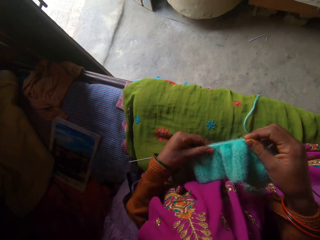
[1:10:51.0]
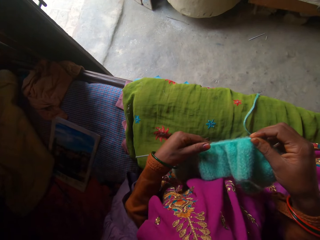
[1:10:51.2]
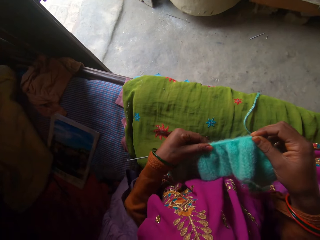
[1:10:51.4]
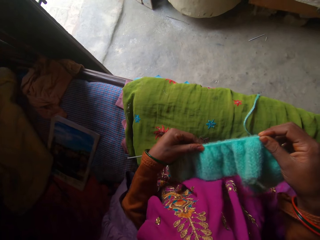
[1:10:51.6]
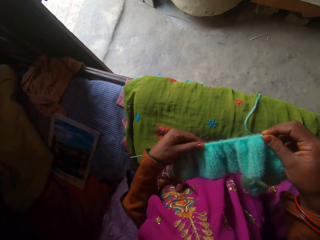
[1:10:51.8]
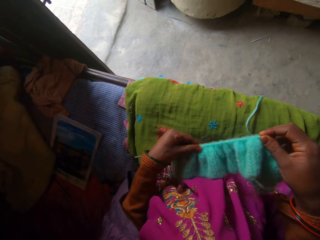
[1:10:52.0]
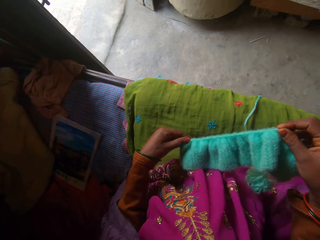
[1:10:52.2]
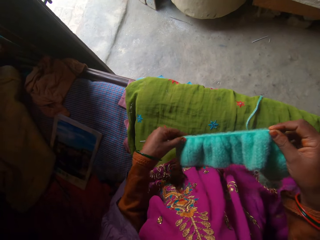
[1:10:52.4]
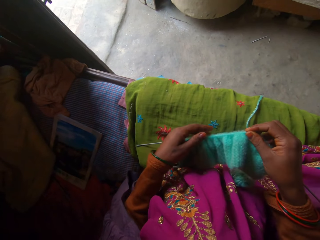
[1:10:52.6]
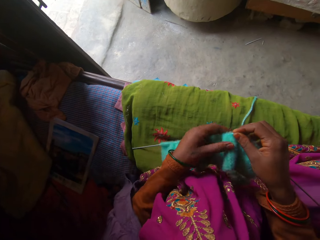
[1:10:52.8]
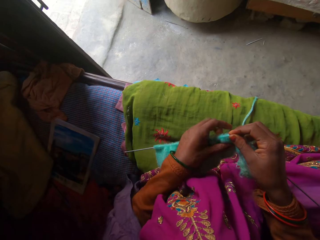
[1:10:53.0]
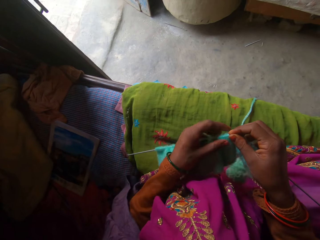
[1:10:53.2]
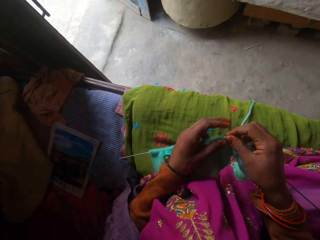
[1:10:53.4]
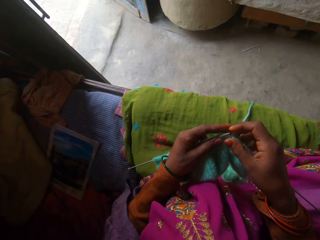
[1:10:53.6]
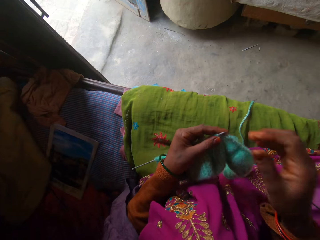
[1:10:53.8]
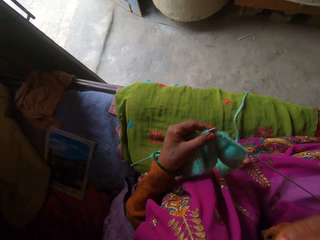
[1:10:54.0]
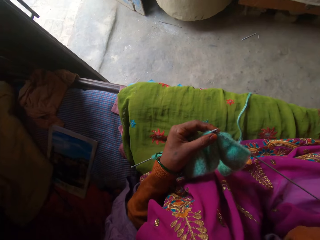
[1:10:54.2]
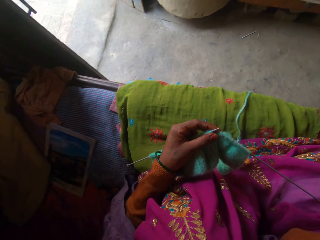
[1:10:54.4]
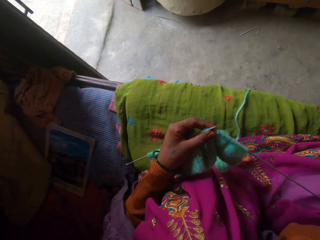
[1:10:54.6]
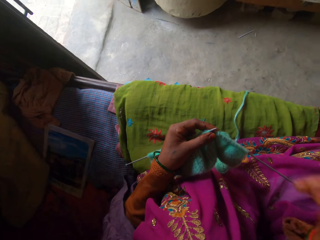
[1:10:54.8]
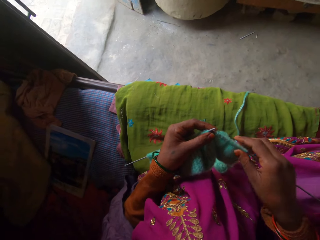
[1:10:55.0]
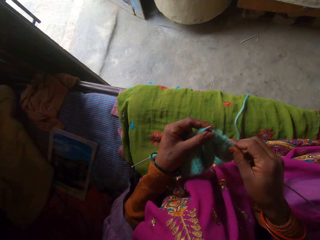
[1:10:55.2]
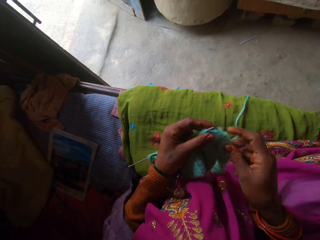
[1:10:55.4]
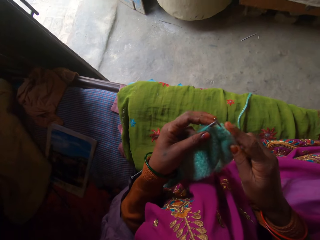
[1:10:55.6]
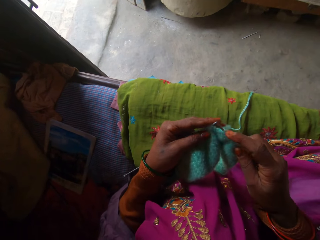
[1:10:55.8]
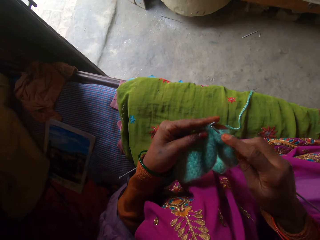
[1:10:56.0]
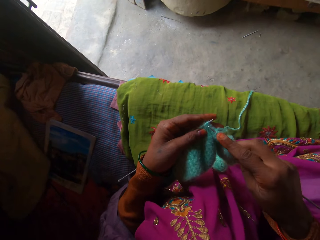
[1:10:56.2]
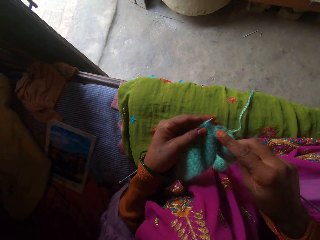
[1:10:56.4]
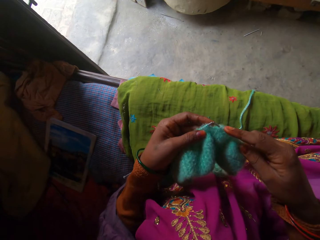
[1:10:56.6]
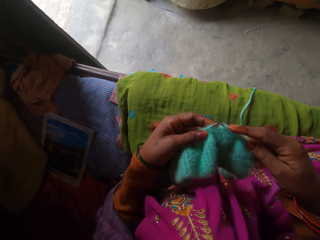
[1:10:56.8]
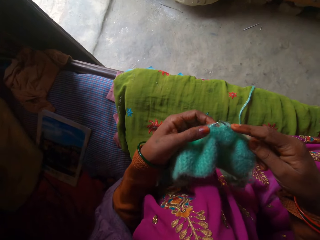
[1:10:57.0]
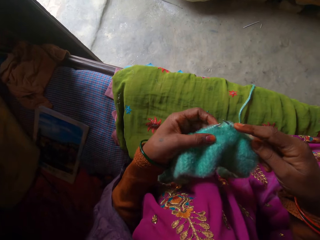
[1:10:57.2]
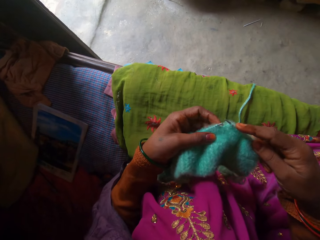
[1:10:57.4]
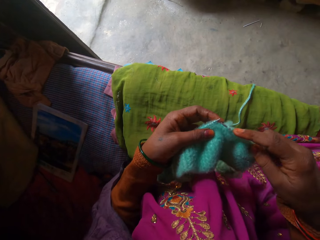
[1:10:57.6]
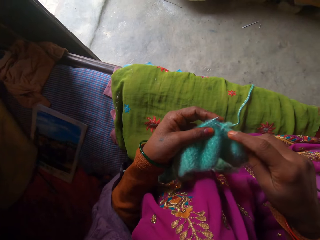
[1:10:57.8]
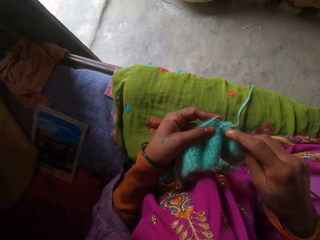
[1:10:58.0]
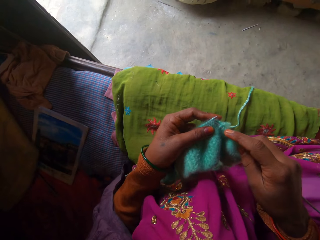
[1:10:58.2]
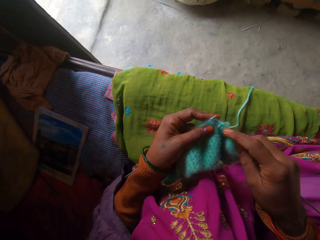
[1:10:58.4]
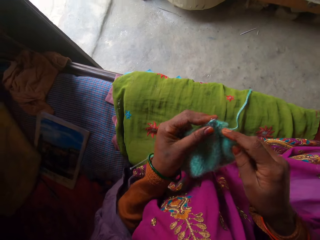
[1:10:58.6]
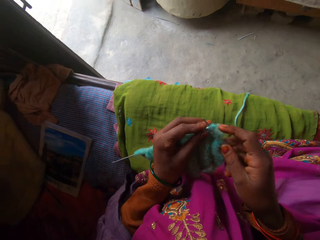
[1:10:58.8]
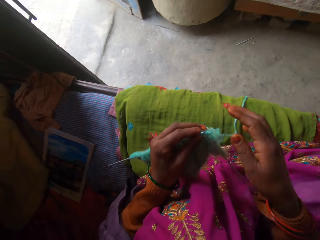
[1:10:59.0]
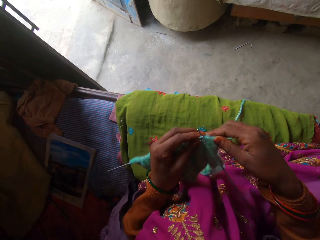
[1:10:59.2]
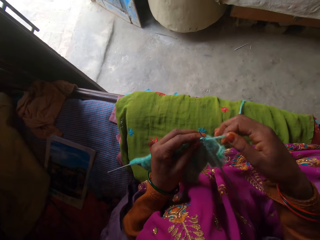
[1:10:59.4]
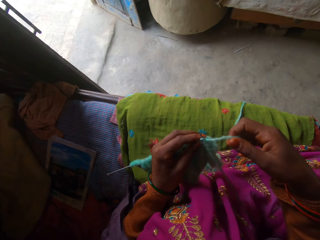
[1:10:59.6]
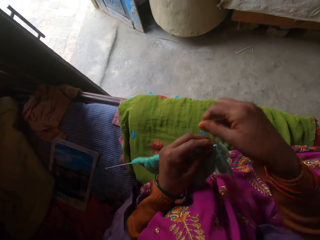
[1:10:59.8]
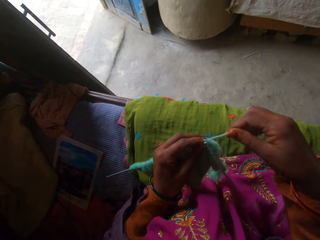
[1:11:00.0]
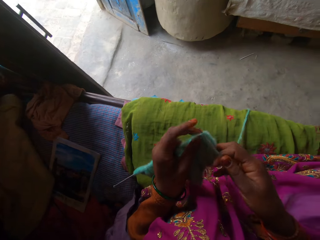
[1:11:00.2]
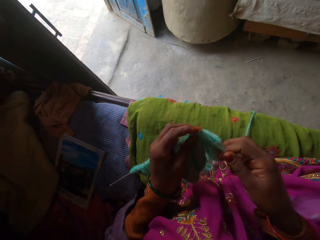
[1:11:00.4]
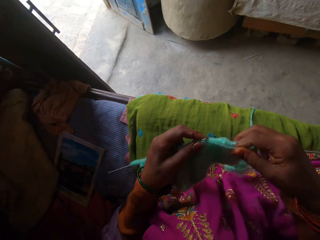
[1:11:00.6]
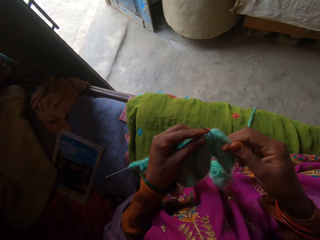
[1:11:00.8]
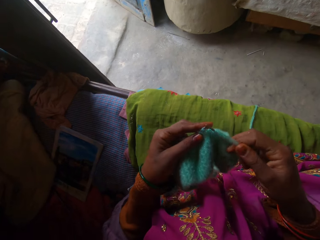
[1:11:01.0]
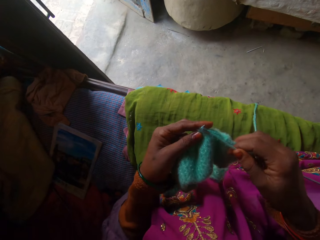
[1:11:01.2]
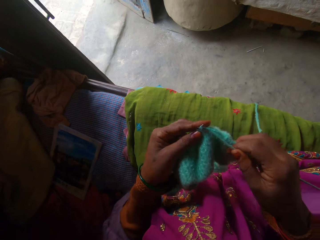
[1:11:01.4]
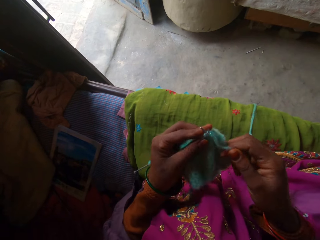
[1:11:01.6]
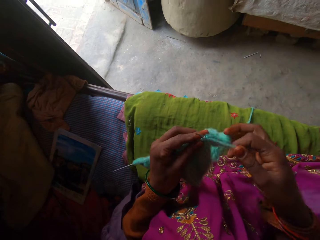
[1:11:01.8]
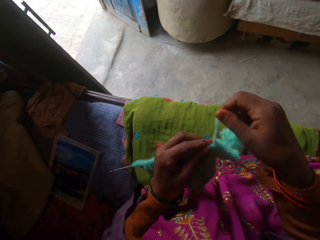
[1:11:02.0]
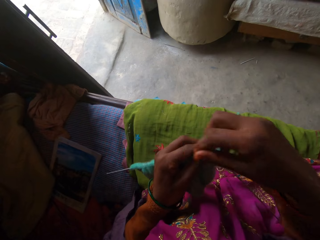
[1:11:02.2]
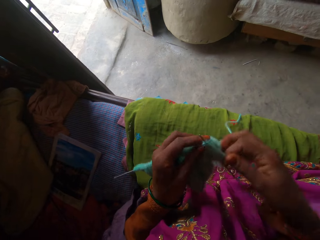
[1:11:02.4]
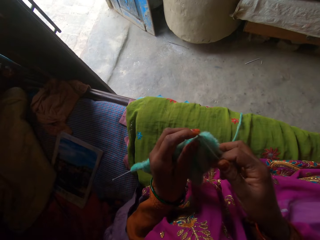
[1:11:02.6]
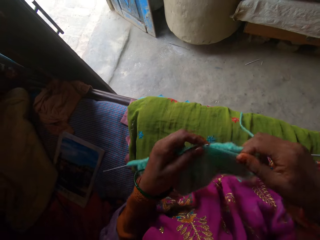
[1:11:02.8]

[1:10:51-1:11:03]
The camera wearer holds the fabric on the knitting needle with her left hand. She touches her face with her right hand. She holds the knitting needle in the fabric with her right hand. She knits the fabric with a pair of wood knitting needles and a yarn in both hands.

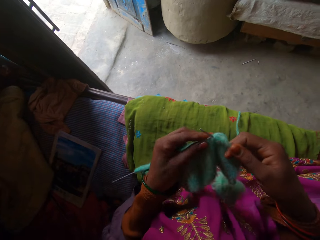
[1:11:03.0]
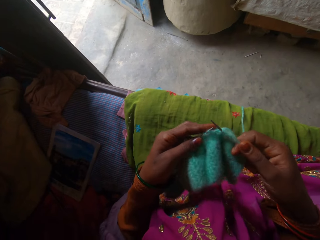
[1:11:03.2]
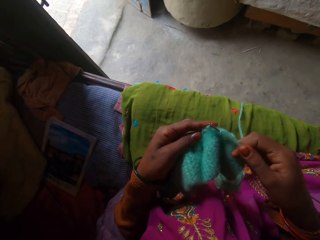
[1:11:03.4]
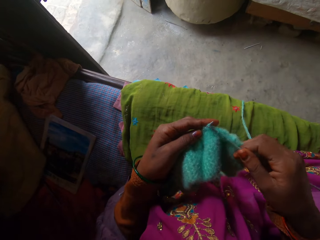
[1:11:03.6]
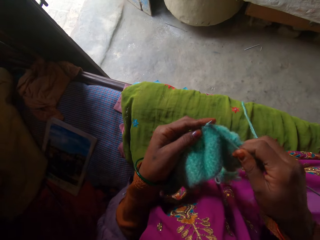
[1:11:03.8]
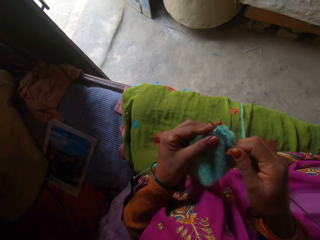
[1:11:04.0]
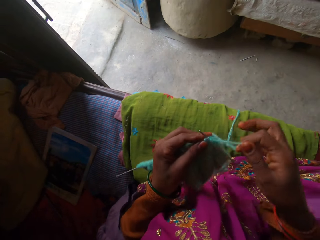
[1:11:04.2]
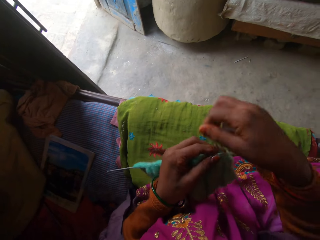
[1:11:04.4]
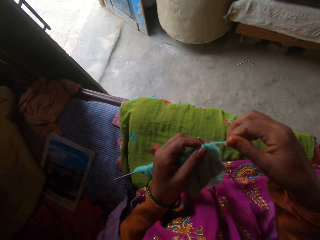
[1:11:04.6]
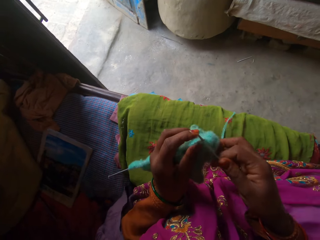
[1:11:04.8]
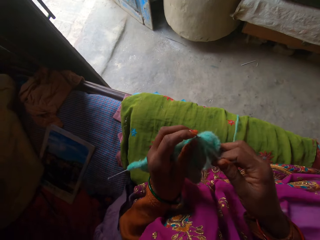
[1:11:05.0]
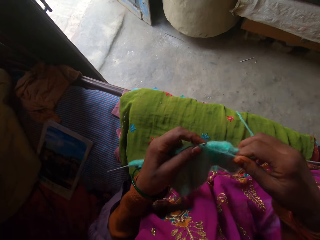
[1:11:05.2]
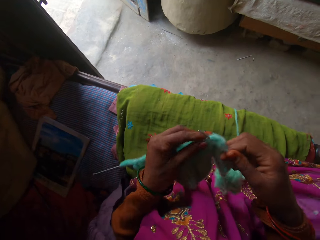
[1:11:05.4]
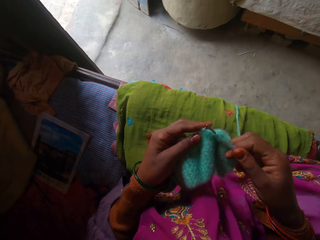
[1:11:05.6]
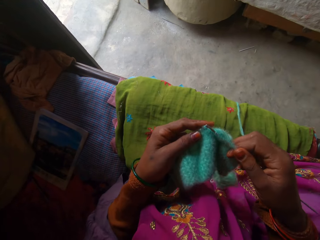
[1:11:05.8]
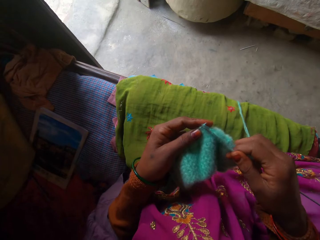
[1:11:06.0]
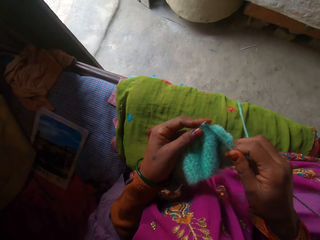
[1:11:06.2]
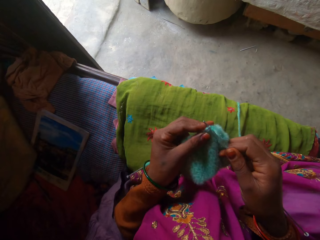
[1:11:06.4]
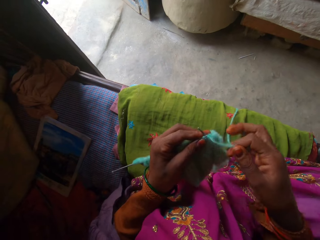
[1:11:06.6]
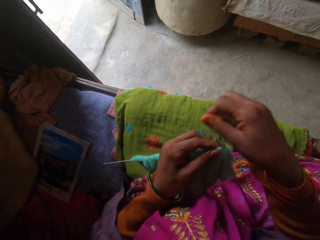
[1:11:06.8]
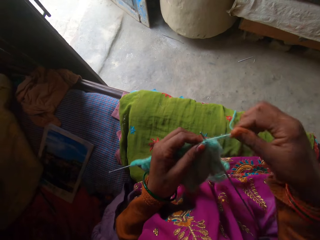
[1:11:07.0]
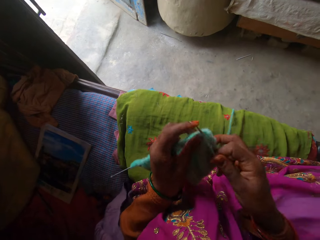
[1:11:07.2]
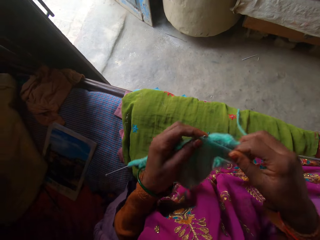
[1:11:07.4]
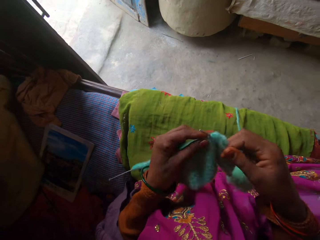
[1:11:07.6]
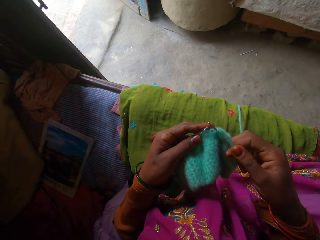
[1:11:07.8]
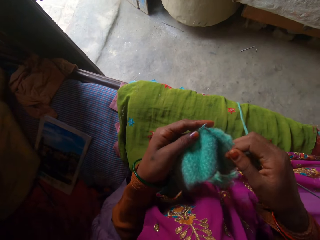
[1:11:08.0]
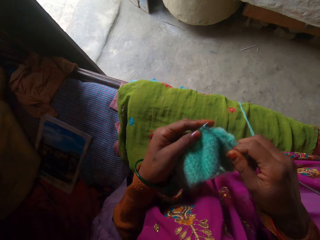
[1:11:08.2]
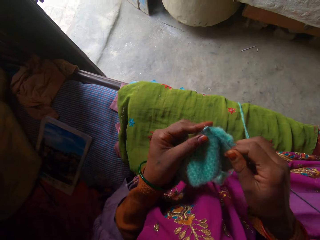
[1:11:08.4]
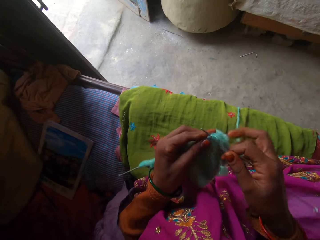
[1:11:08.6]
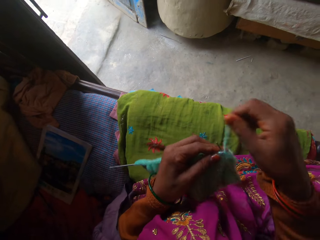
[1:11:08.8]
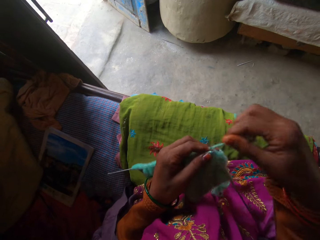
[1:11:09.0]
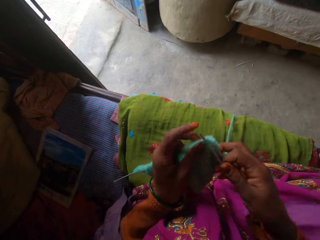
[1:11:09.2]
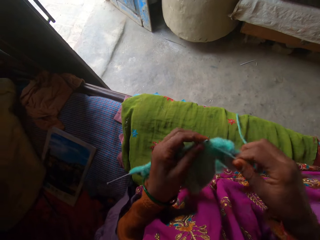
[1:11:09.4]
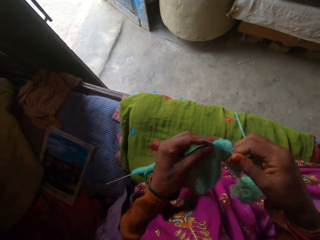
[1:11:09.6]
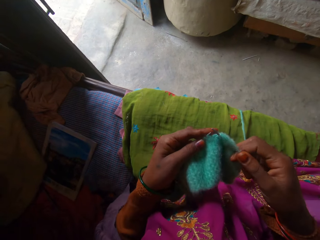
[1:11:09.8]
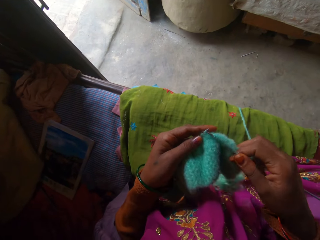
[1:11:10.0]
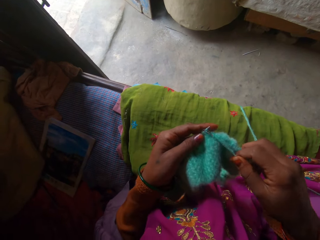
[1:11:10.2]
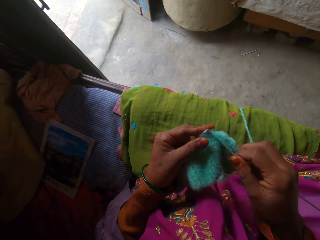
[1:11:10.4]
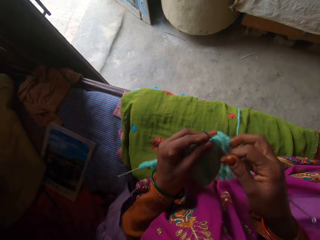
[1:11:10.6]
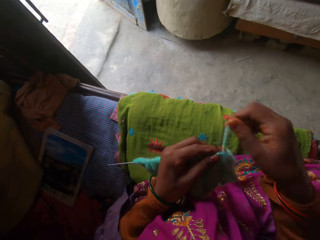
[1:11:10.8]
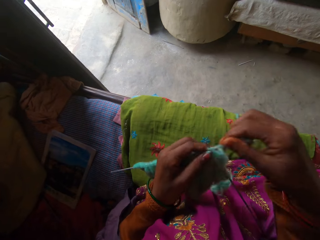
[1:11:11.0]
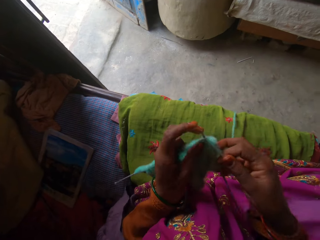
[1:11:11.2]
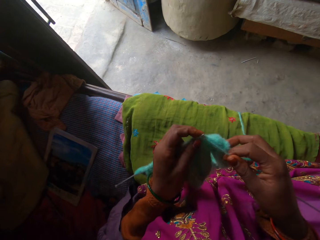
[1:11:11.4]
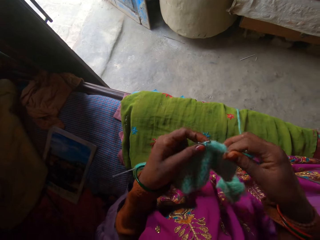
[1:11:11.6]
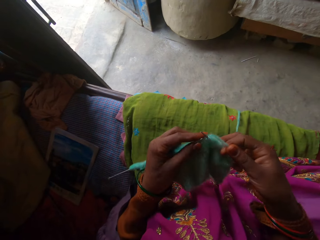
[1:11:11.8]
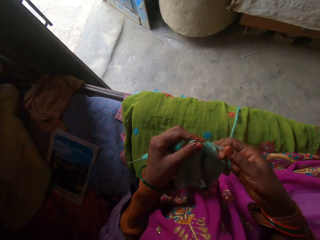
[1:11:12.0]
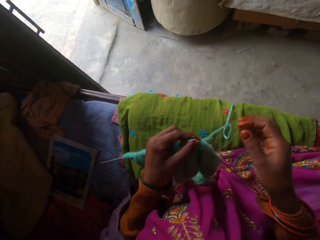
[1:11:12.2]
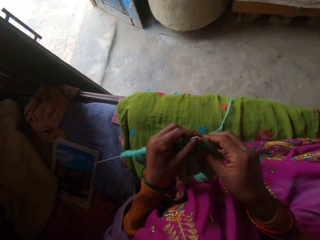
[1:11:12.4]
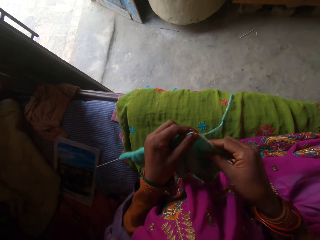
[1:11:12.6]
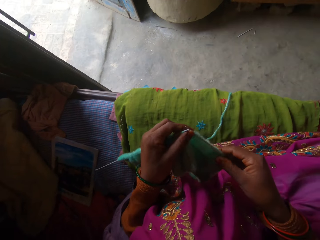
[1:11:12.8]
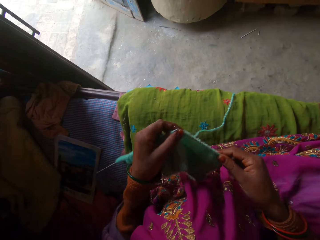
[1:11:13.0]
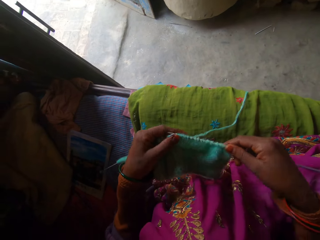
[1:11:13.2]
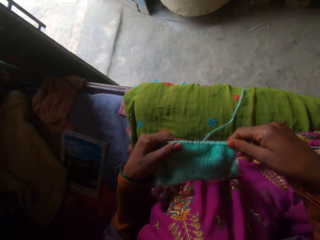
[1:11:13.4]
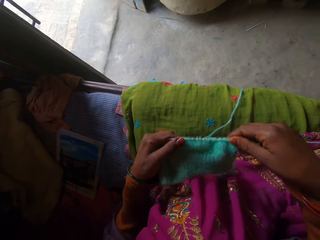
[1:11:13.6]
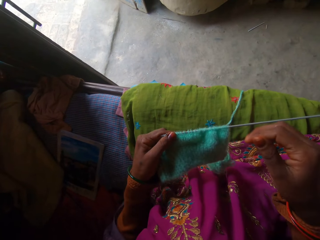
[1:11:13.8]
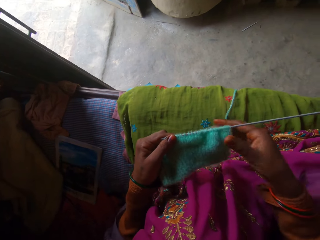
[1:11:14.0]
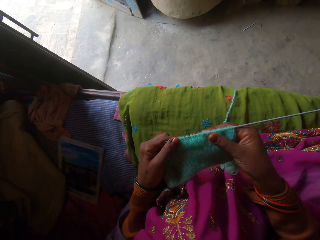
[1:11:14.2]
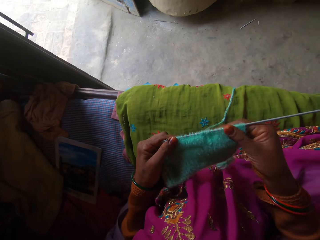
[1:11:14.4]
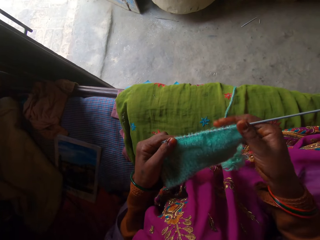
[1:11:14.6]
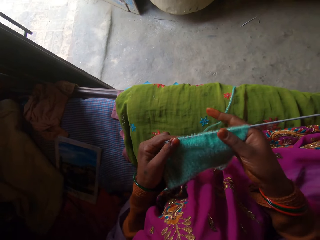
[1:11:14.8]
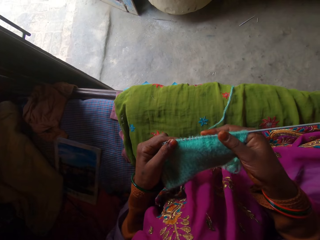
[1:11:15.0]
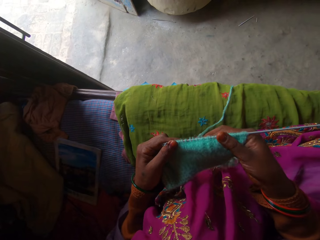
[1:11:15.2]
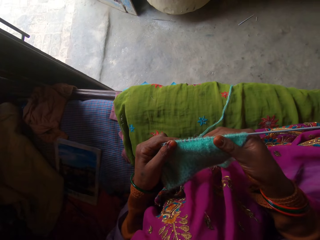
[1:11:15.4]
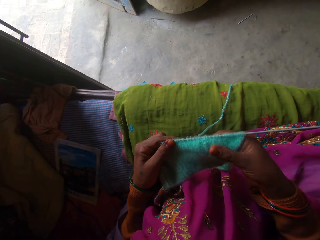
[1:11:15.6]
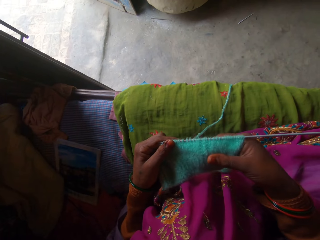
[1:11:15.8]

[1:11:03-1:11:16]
The camera wearer holds the fabric on the knitting needle with her left hand. She pulls the fabric on the knitting needle with her right hand.
